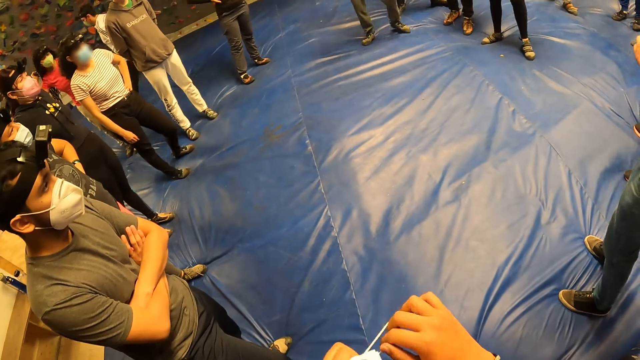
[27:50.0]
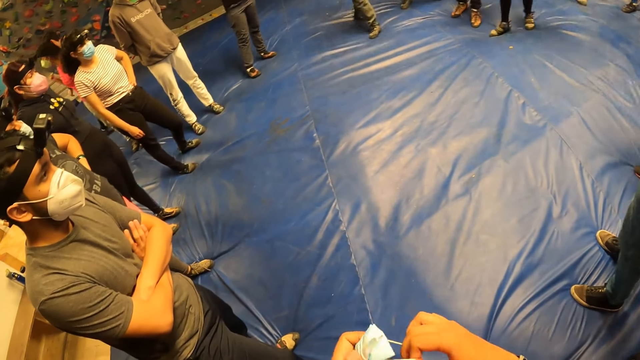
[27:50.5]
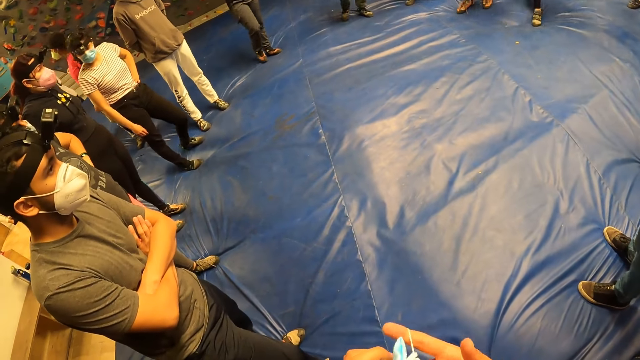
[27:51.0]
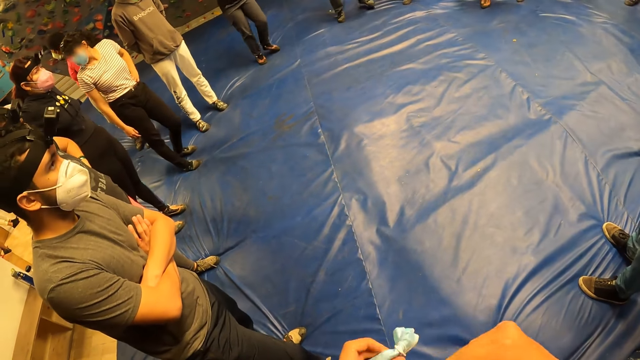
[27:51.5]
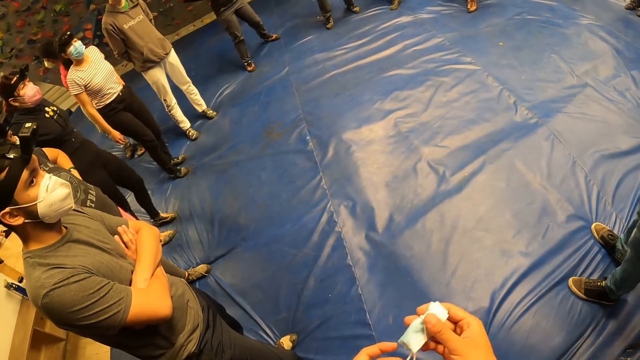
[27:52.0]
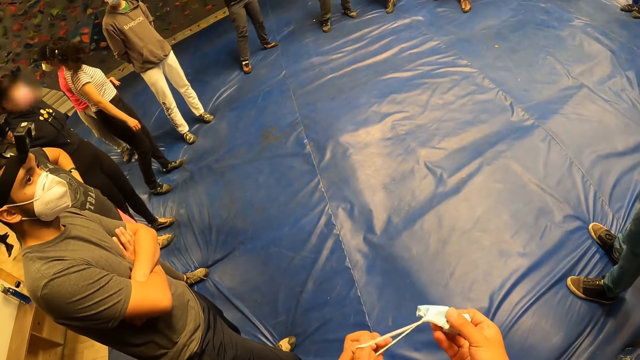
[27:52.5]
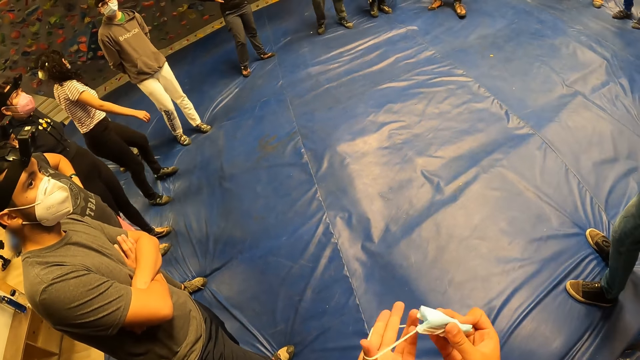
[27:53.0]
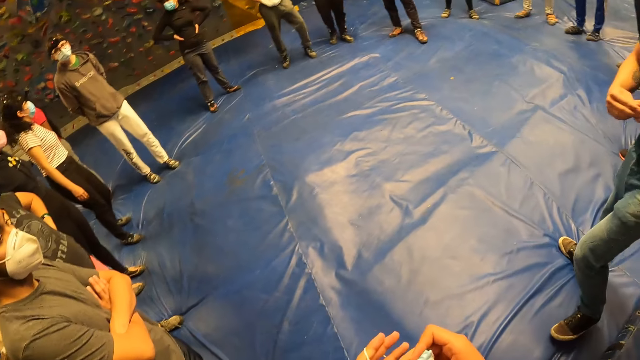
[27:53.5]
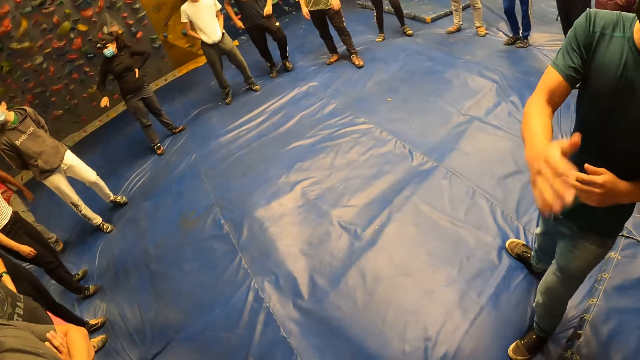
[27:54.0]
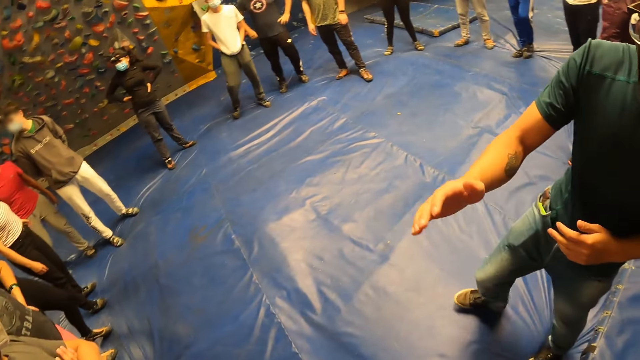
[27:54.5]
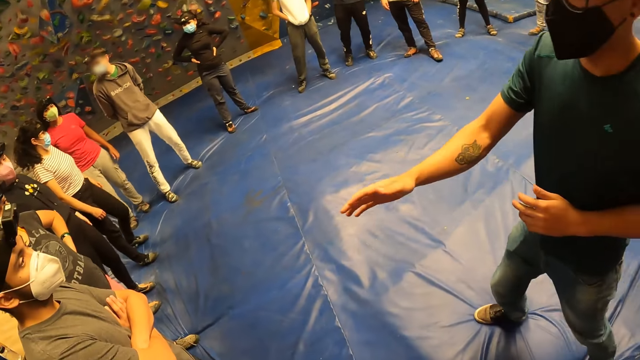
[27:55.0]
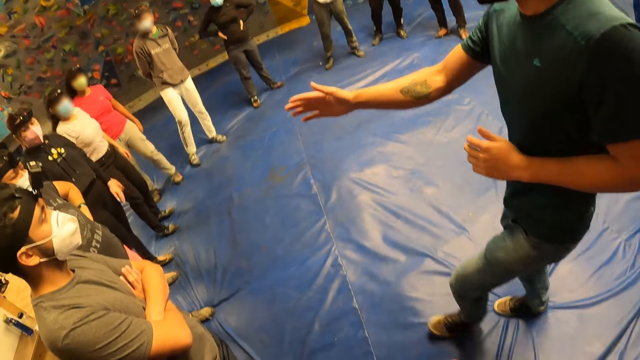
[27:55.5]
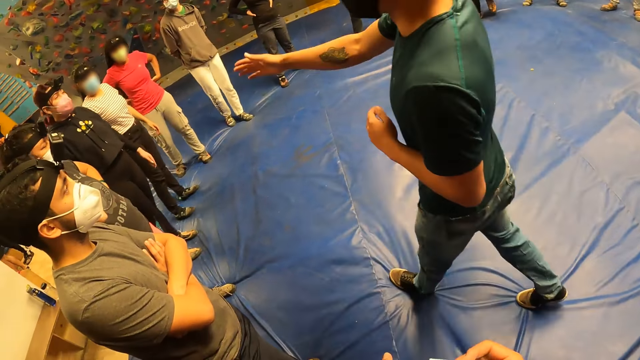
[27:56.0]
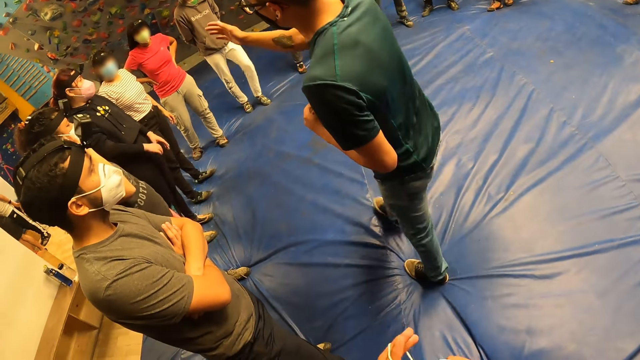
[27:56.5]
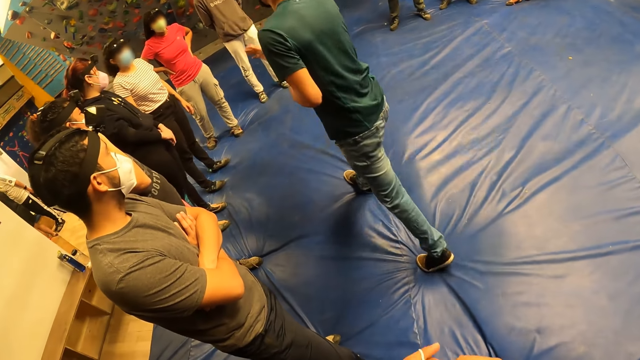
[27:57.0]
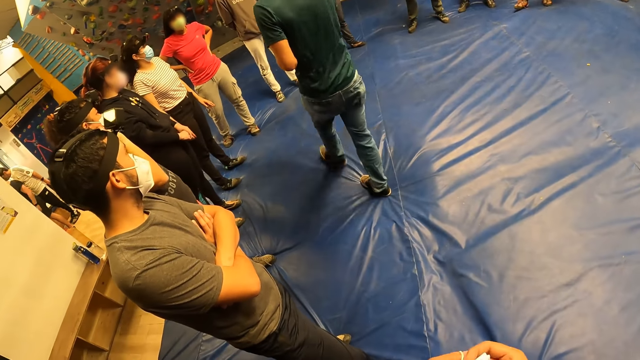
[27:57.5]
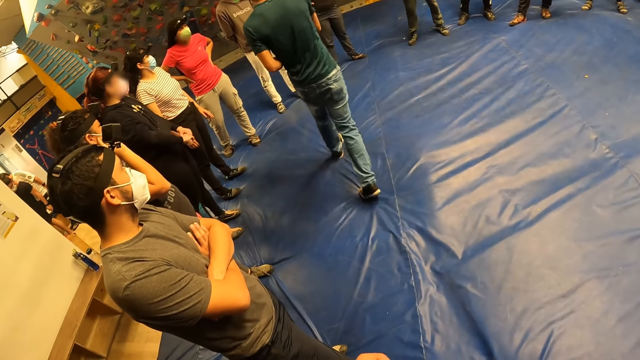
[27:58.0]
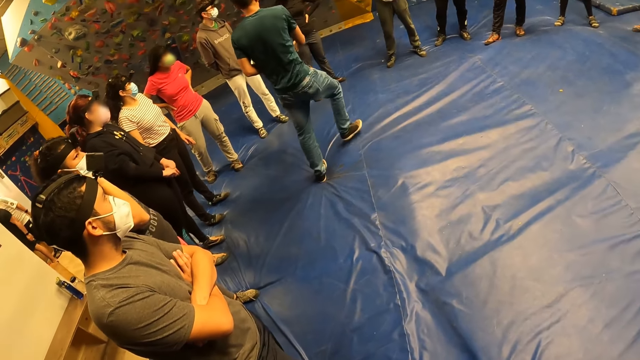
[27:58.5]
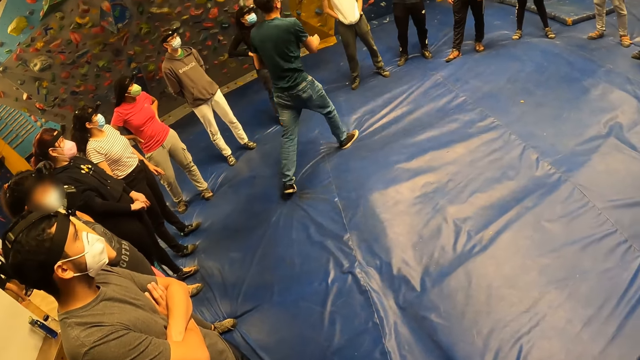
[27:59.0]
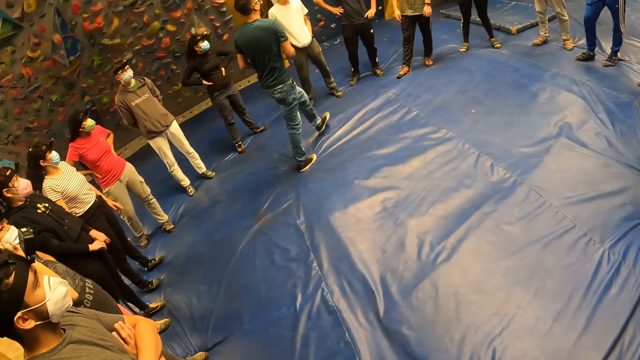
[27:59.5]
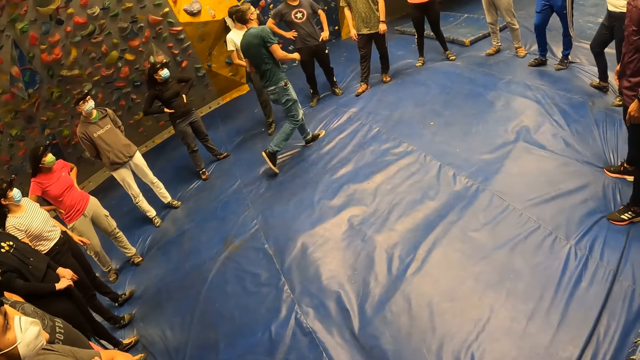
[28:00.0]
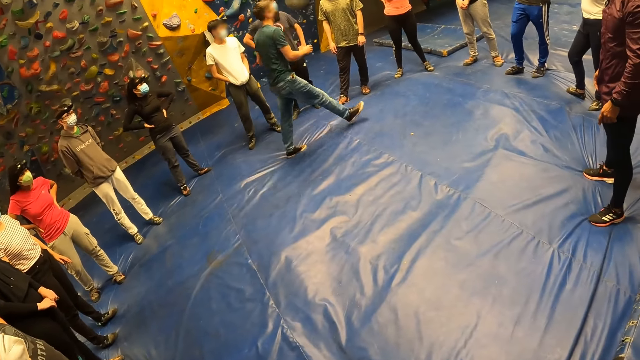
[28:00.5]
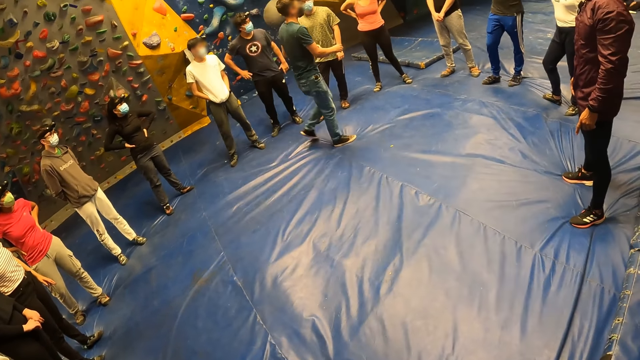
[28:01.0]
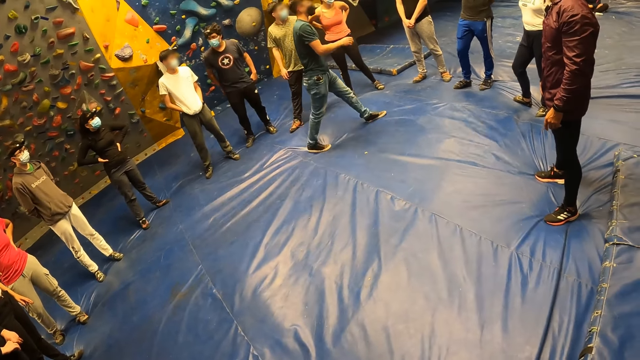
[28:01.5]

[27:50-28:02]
An instructor interacts with the camera wearer and a group of people. The instructor counts using his hand.

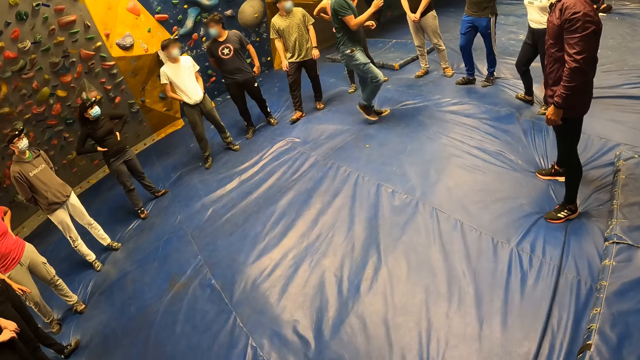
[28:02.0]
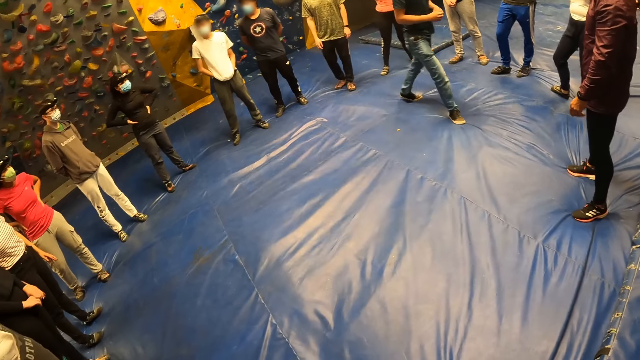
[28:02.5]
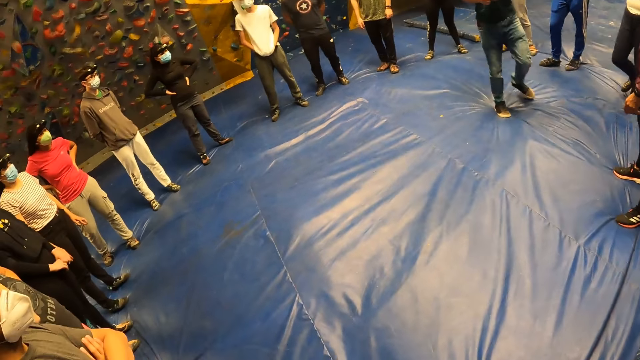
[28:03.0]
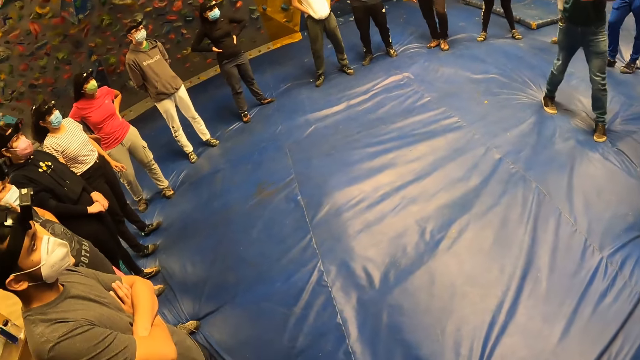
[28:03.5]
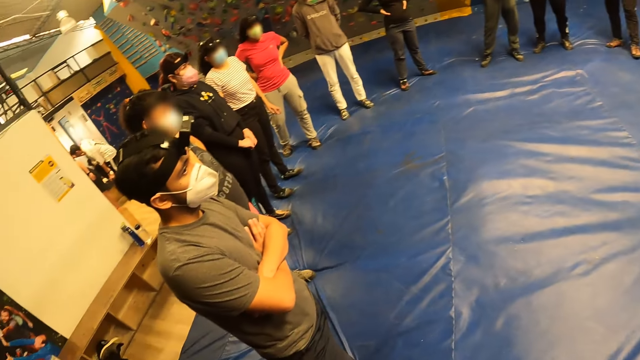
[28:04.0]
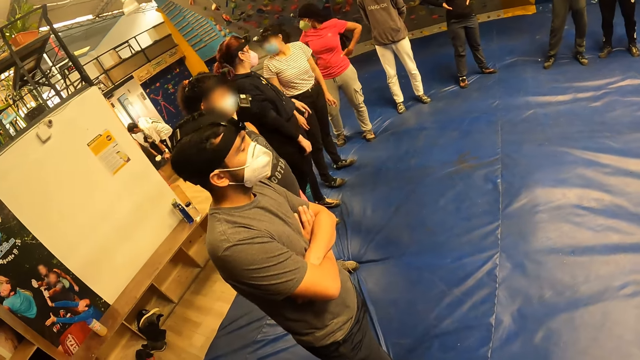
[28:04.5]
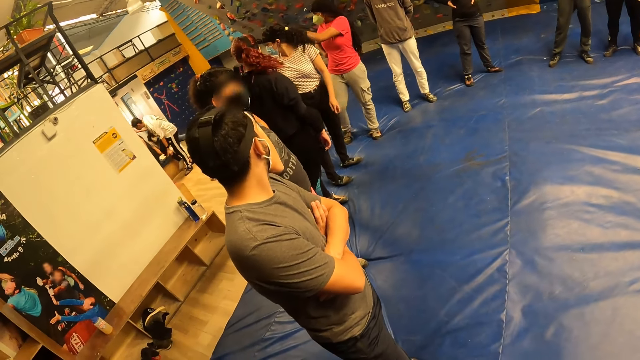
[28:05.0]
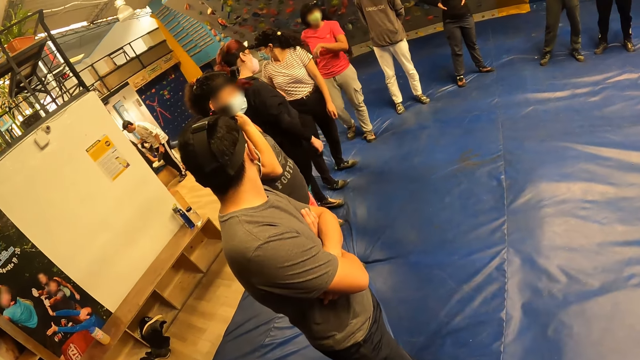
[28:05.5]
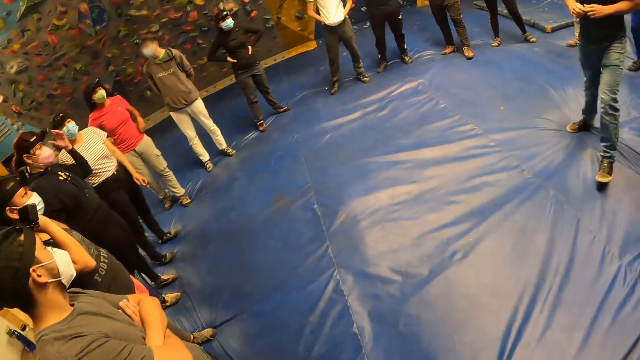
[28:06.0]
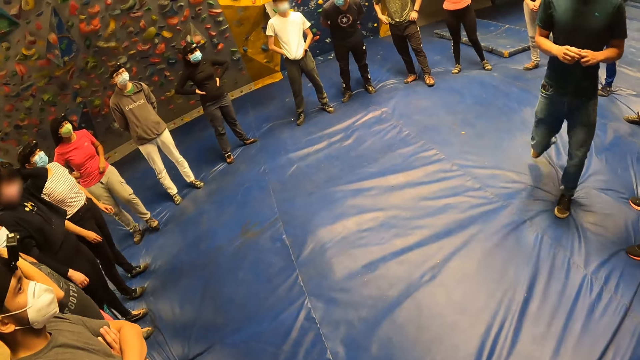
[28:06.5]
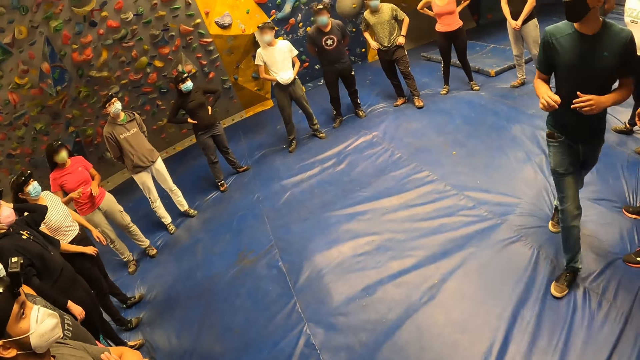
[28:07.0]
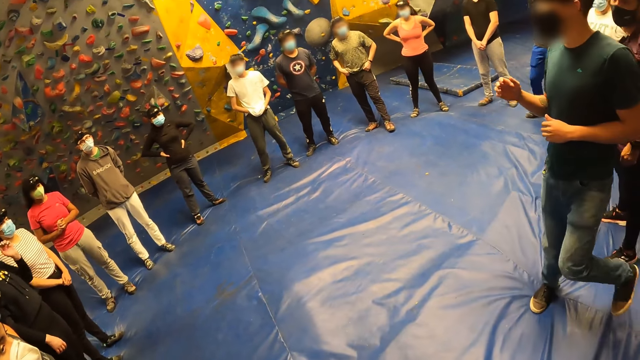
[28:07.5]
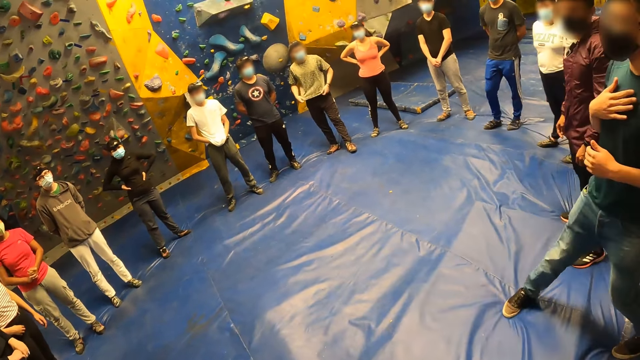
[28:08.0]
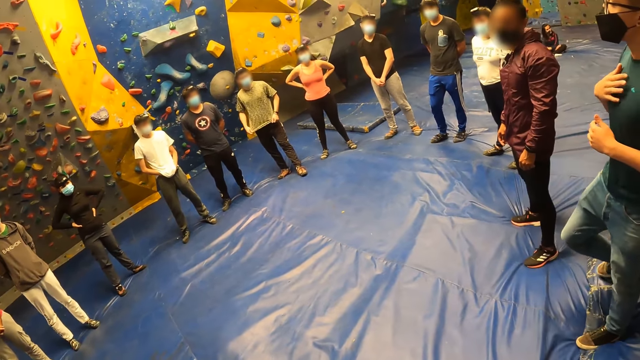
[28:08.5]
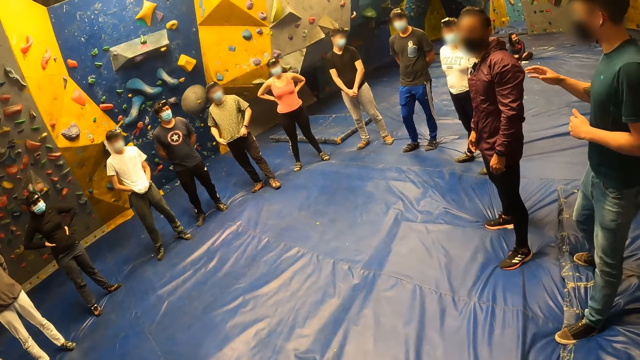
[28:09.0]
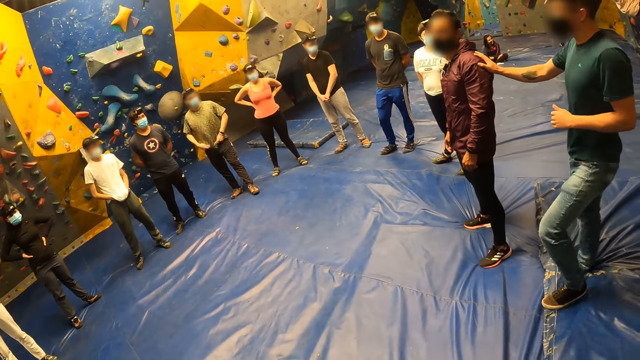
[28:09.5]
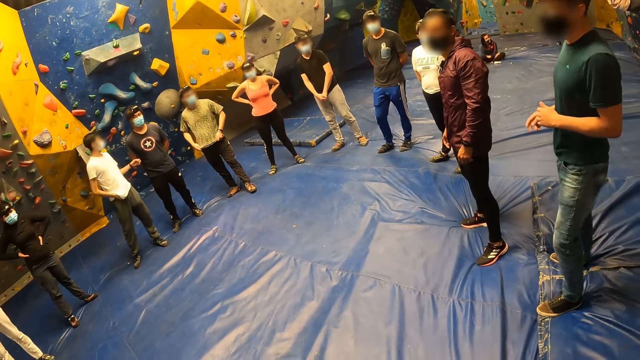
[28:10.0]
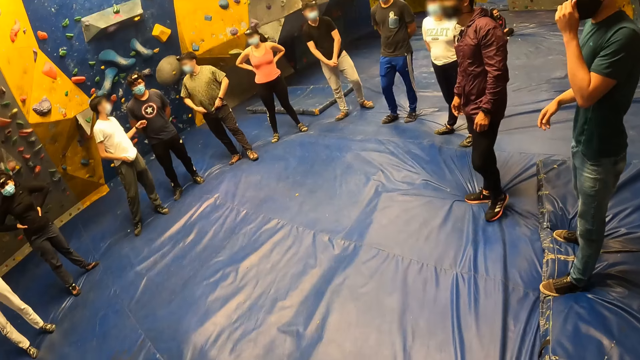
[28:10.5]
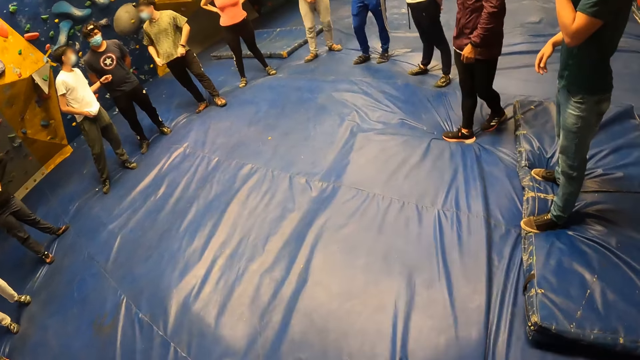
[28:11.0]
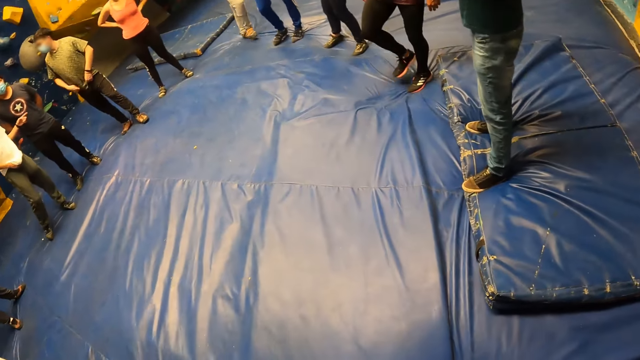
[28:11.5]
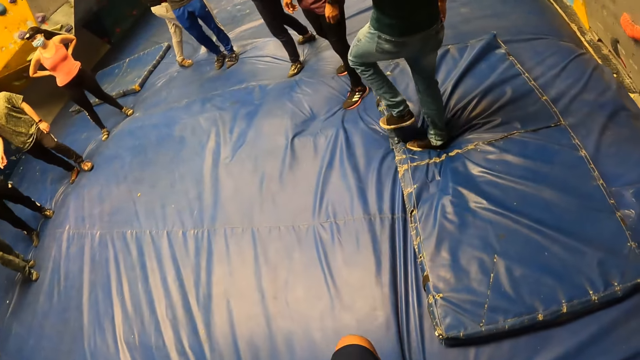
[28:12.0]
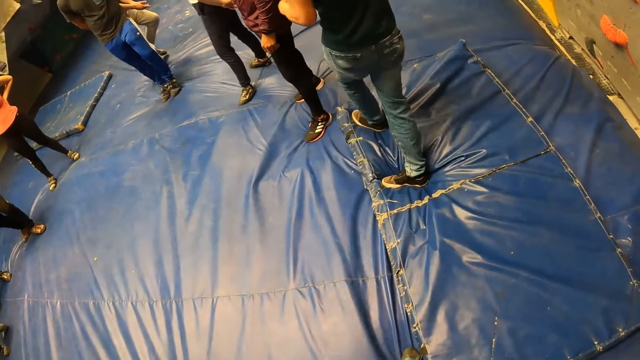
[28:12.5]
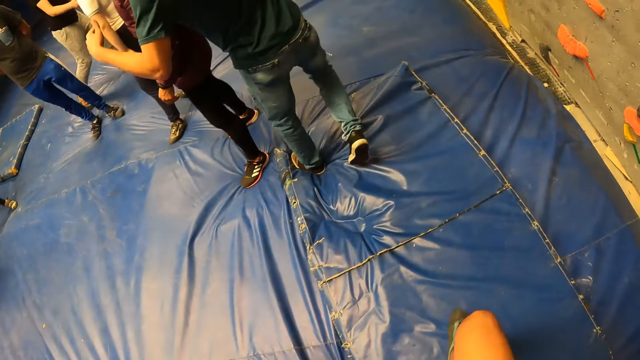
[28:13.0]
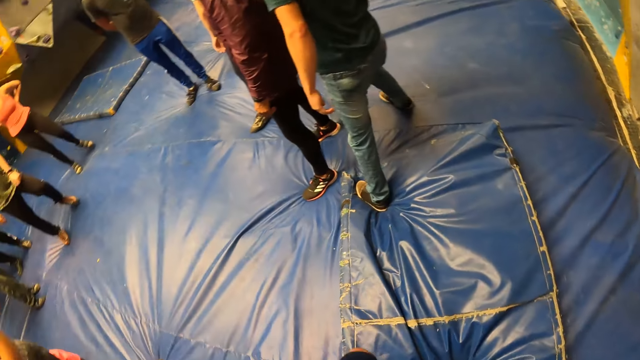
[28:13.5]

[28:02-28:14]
The camera wearer stares around. The instructor moves around, gives instruction, and touches a man. The camera wearer moves around.
